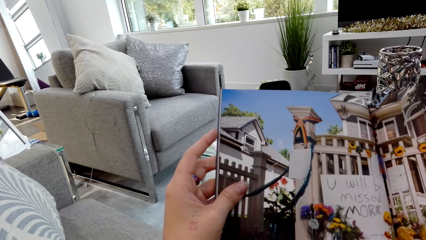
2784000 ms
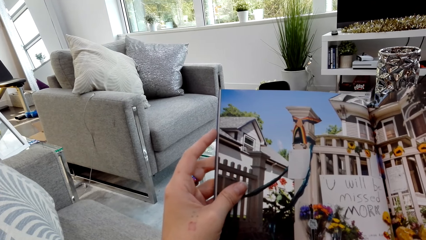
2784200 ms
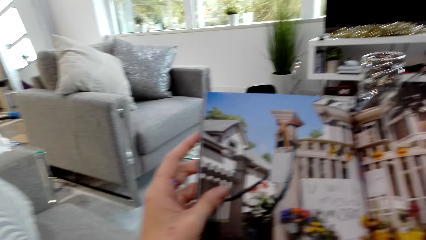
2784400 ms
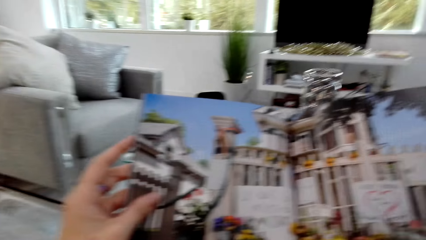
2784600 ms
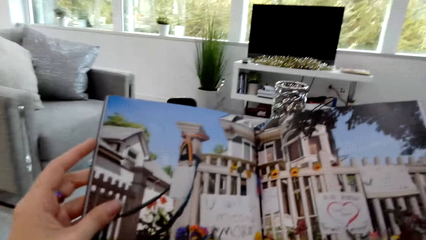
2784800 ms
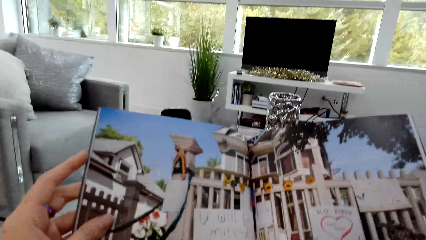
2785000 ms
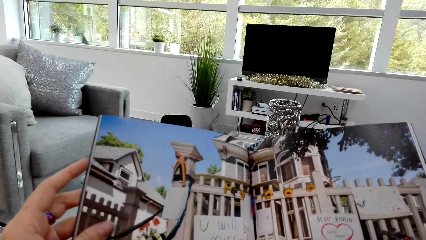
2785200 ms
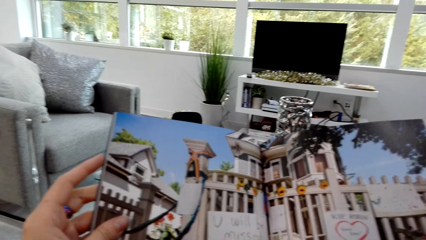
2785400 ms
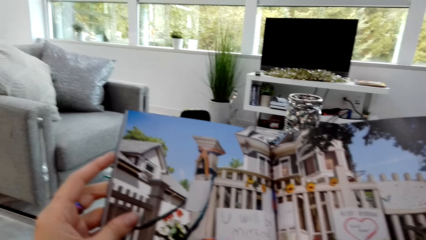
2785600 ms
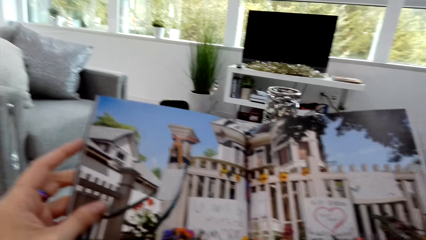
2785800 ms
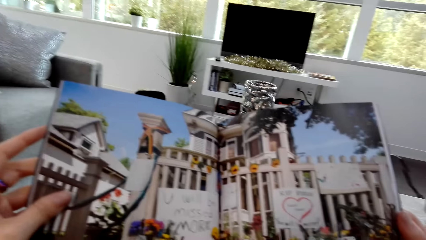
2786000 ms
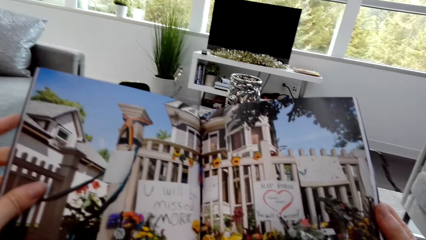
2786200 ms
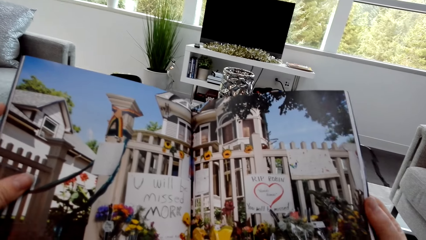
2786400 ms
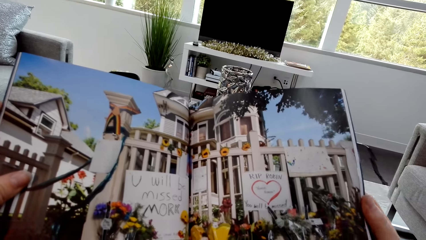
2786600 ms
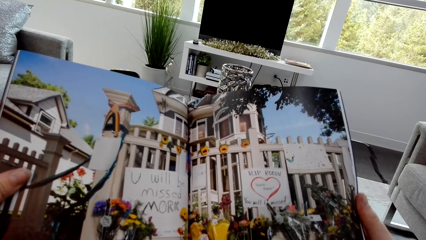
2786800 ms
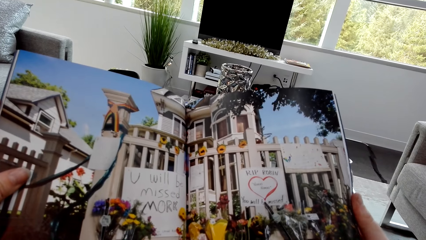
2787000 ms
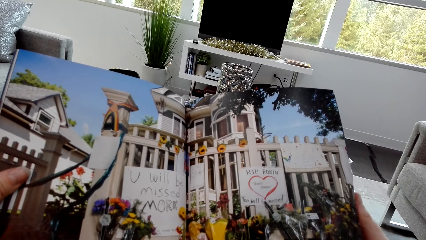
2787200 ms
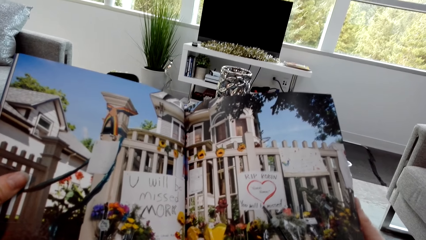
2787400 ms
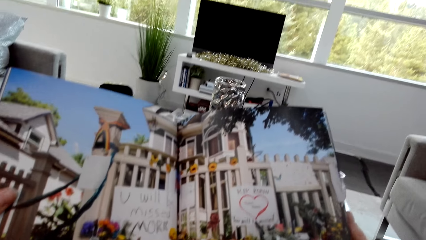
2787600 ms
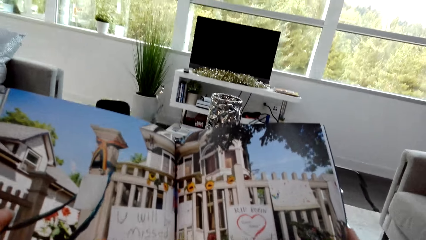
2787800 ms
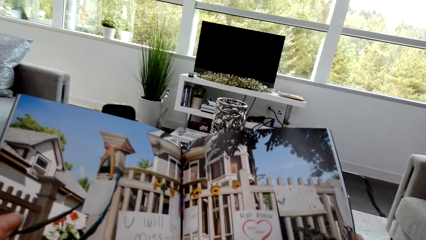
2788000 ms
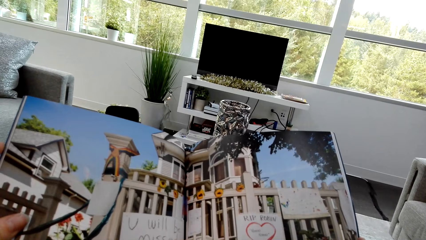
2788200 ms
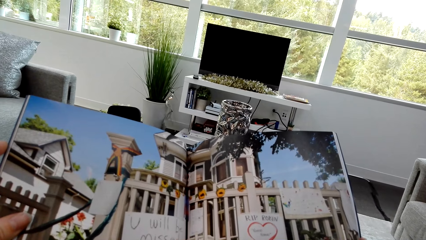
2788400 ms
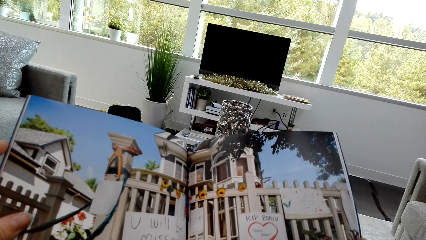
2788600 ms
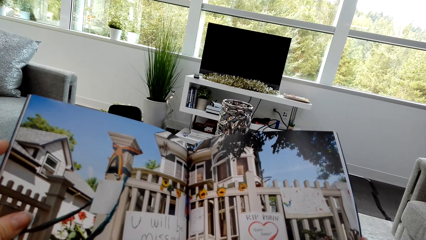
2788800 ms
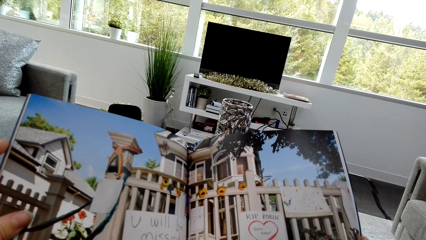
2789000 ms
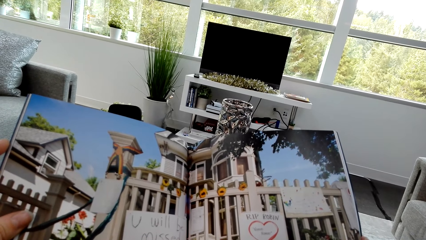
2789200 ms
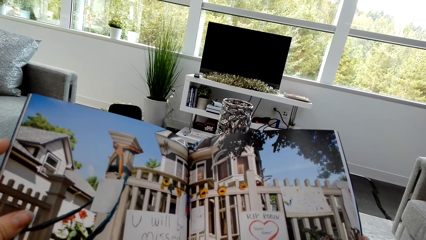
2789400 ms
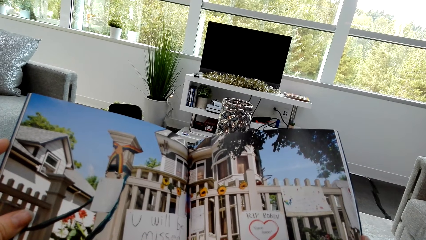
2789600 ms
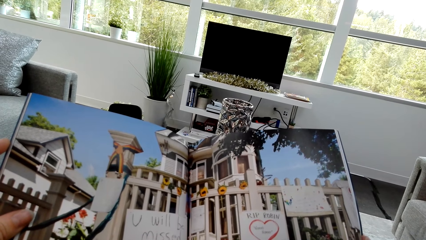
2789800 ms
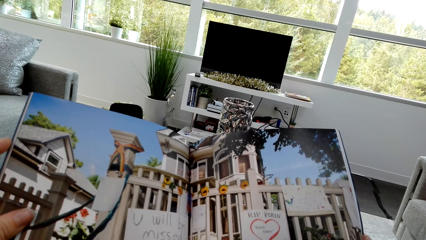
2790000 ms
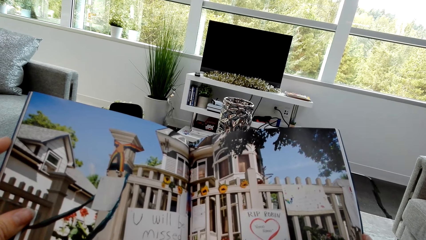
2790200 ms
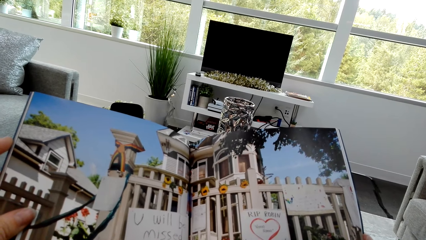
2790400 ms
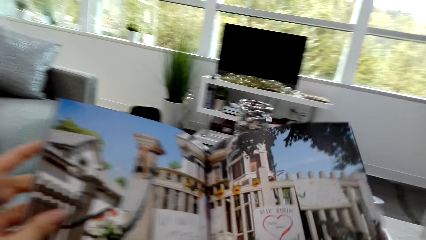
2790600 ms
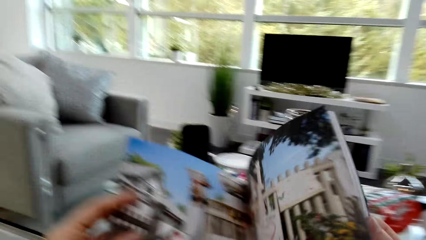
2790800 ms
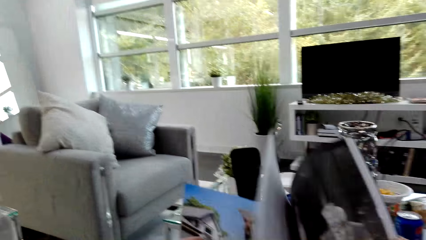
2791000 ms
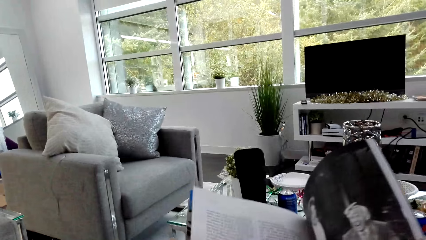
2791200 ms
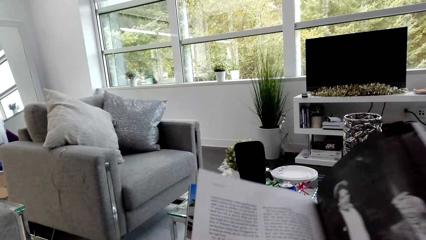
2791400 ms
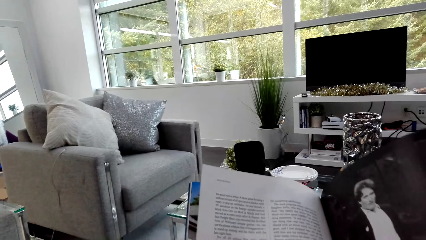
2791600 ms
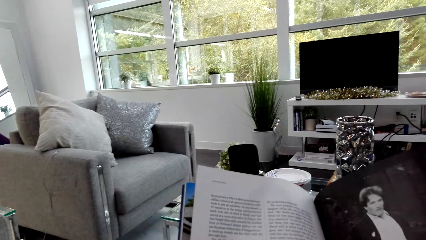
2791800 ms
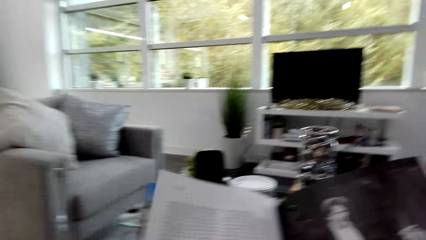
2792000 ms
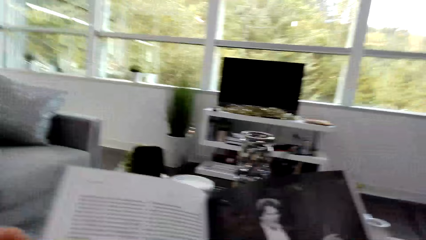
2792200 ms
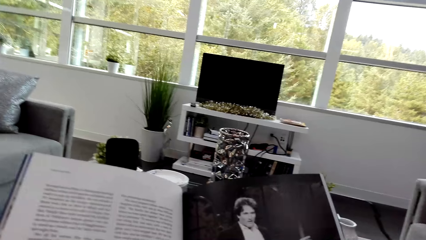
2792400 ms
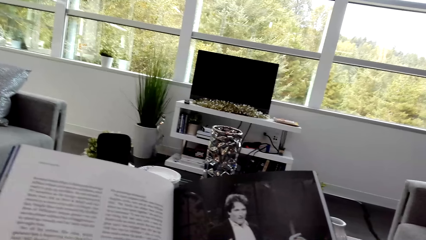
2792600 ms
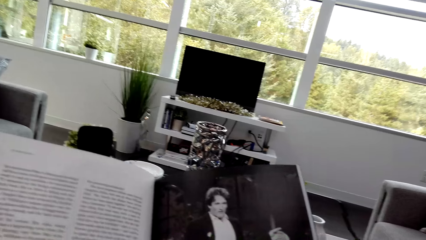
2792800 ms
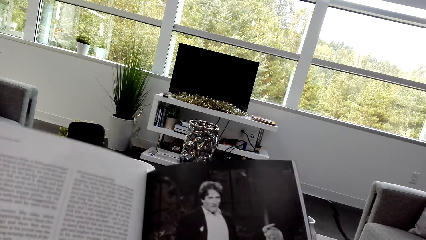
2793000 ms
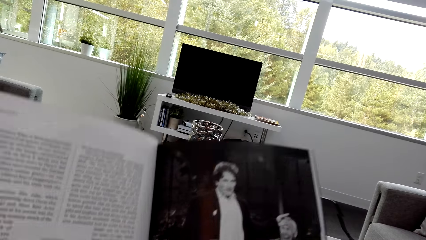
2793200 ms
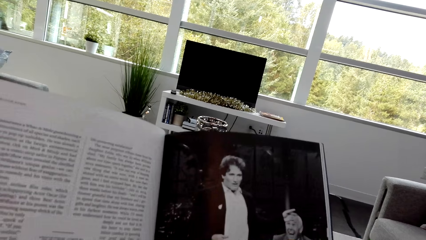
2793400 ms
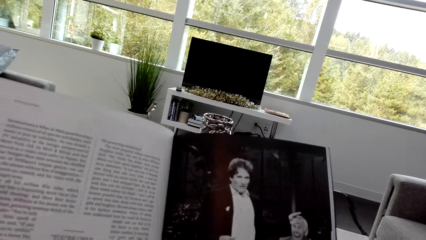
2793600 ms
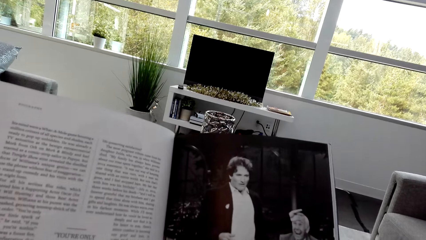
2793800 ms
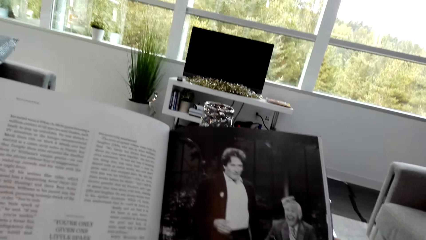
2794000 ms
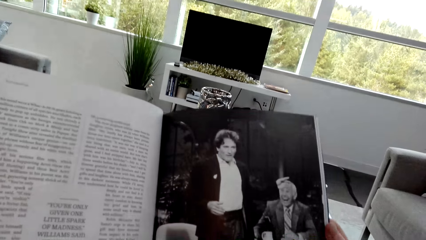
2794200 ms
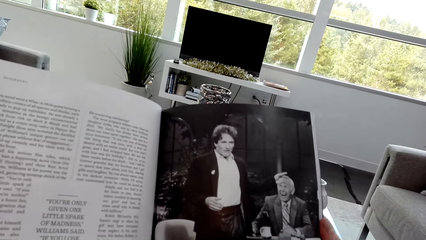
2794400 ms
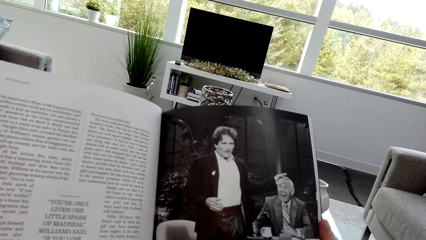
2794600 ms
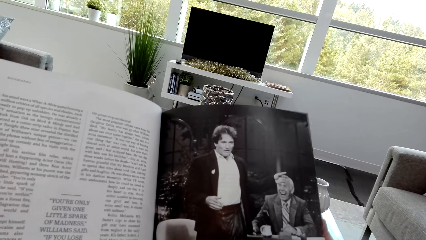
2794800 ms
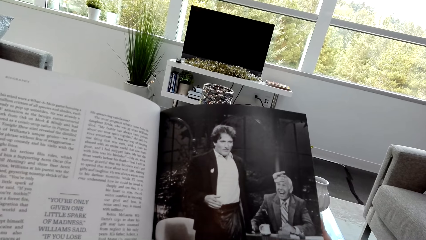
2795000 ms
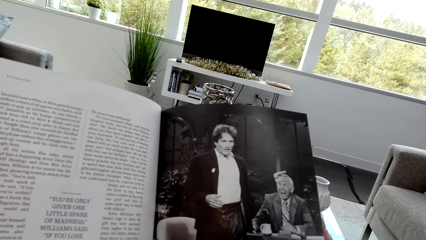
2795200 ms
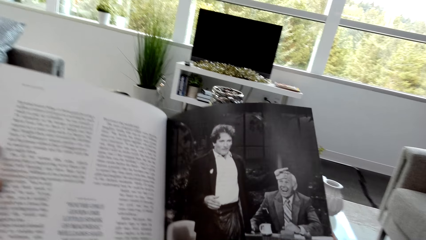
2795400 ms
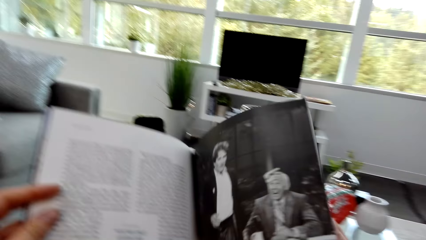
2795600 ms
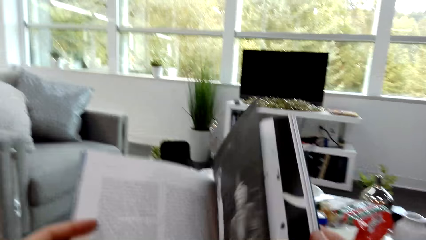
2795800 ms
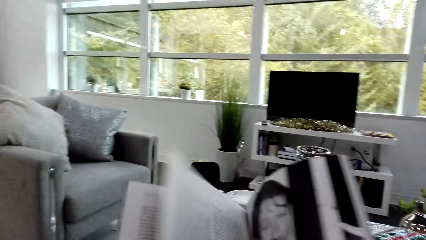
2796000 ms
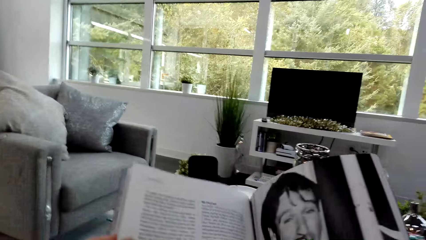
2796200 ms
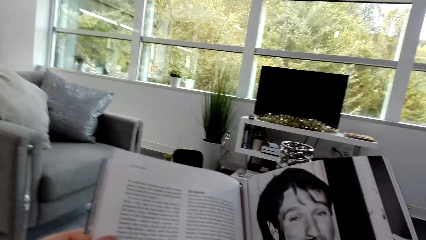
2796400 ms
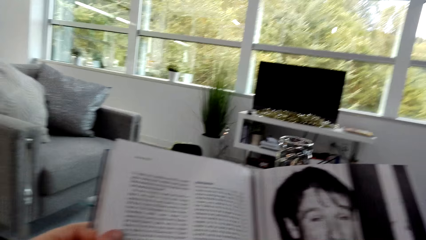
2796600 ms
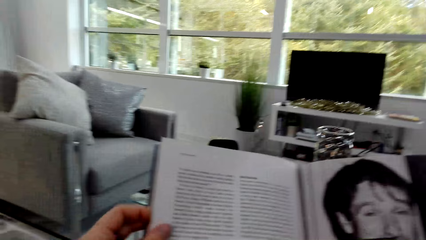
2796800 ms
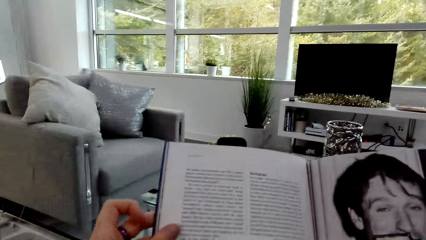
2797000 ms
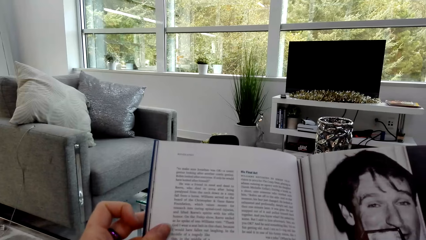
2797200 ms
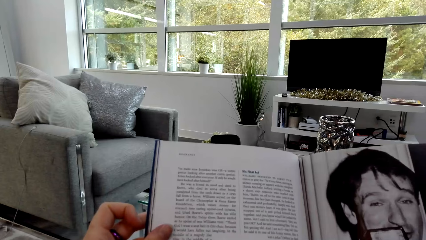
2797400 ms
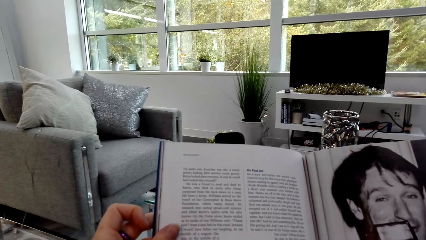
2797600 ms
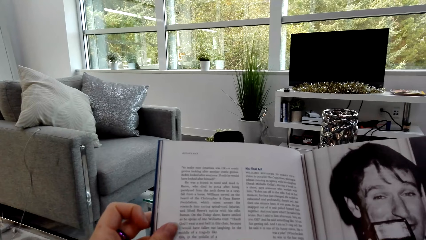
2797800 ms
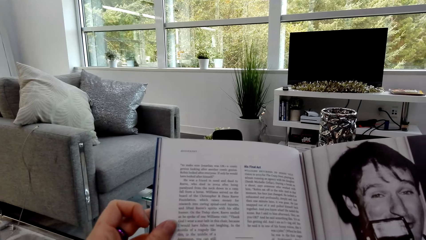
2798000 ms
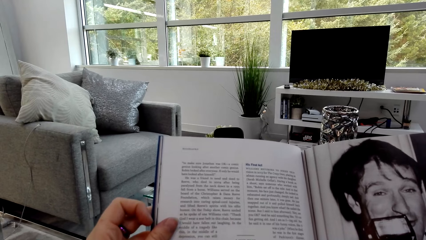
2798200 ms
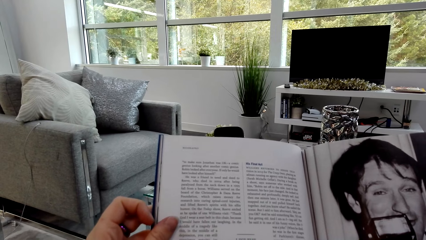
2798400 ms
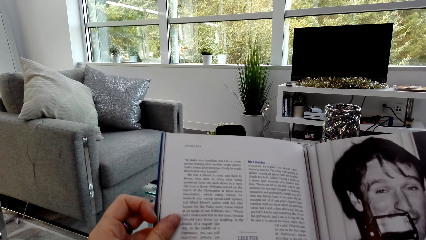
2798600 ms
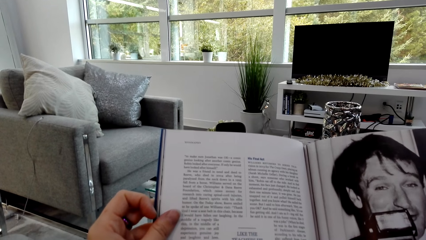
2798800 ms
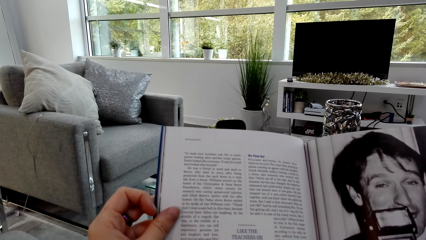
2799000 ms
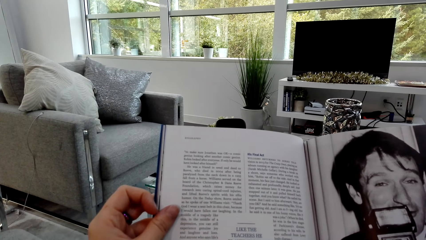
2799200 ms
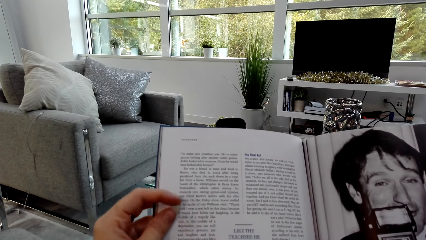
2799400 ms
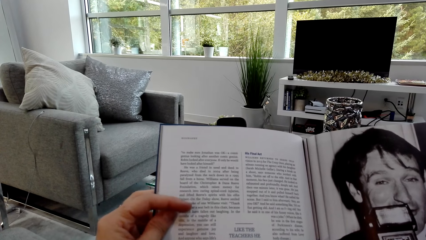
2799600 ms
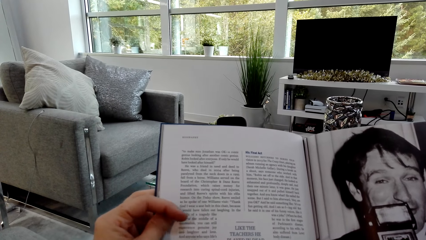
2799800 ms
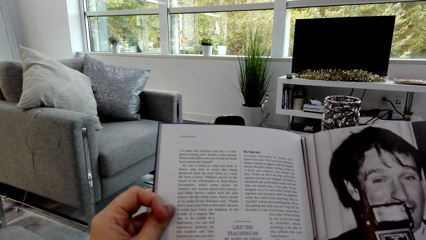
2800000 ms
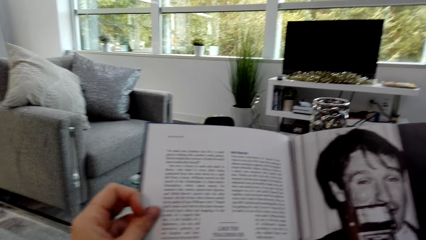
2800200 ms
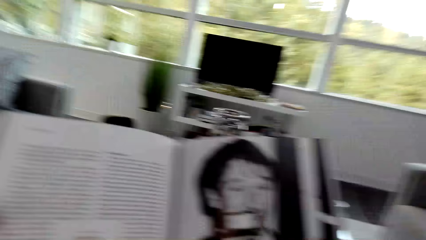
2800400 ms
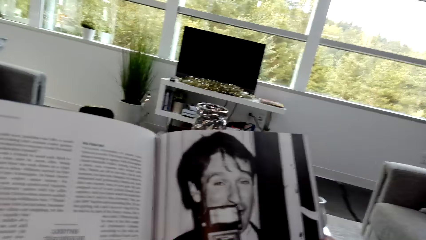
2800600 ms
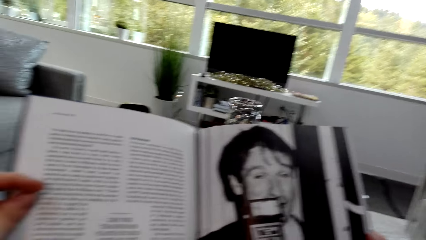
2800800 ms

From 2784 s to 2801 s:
The camera wearer opens the page of the book and reads the book. They open the page of the book and read the book.
